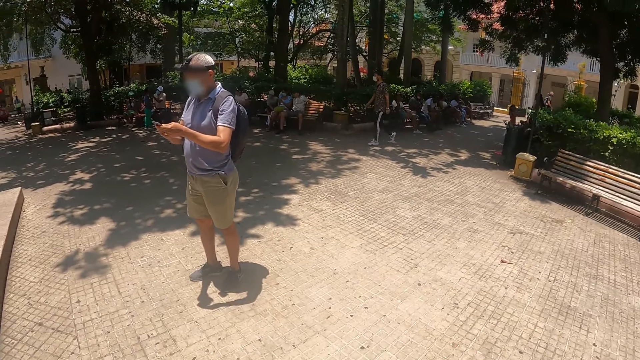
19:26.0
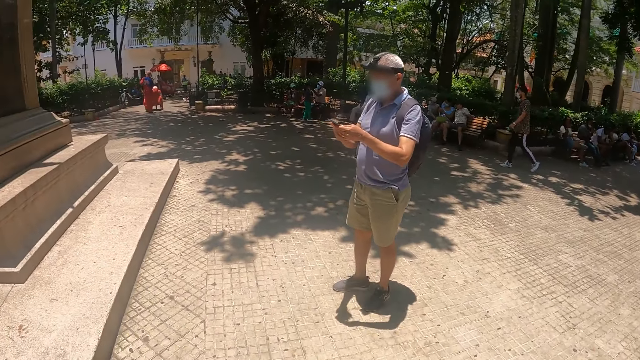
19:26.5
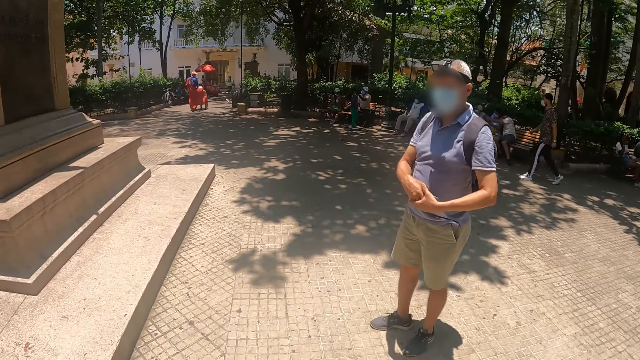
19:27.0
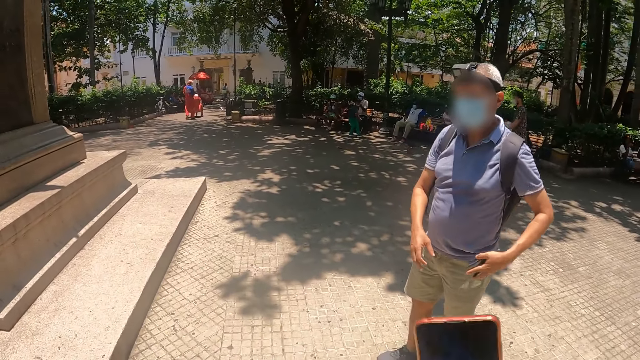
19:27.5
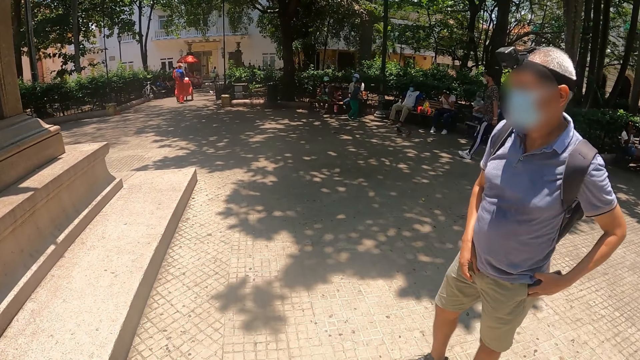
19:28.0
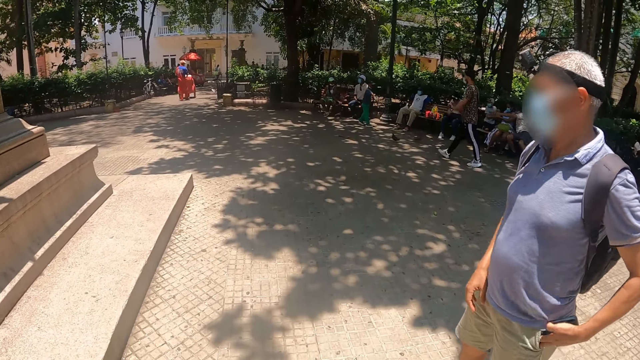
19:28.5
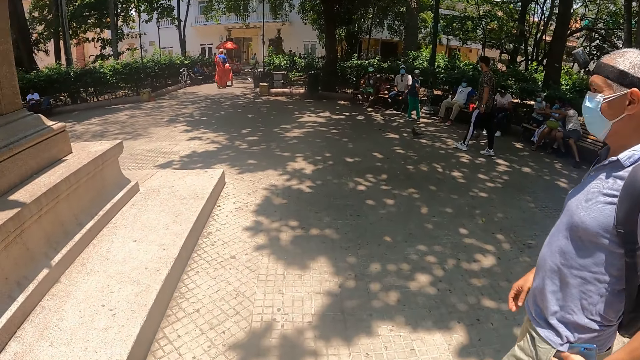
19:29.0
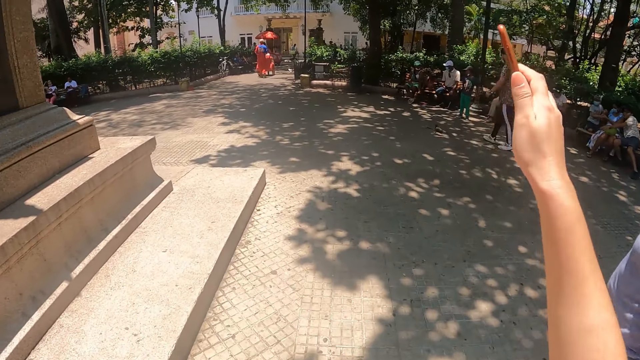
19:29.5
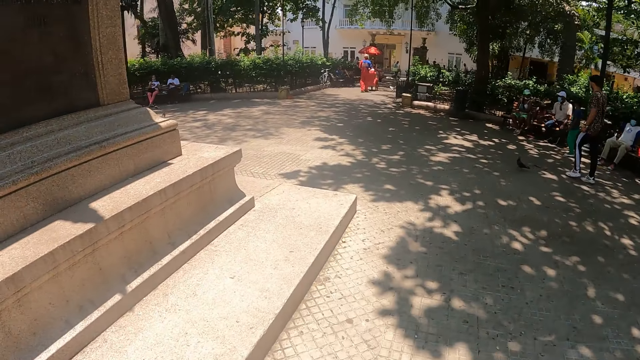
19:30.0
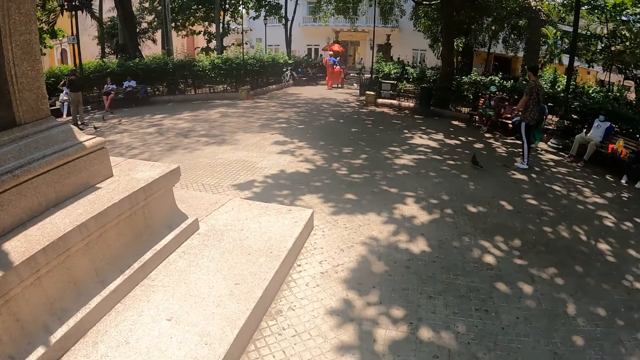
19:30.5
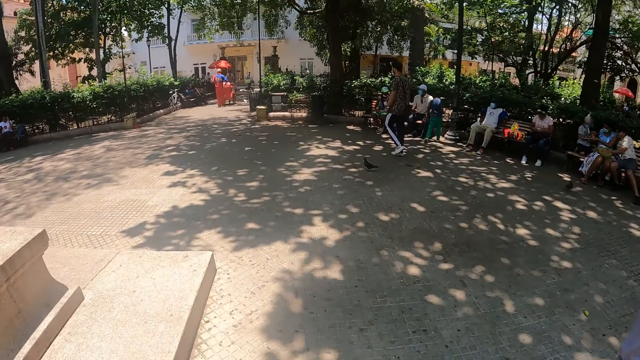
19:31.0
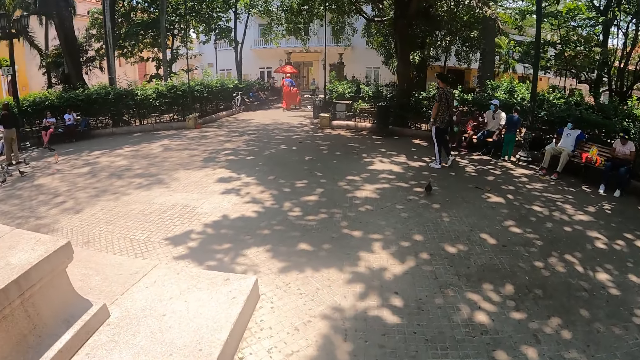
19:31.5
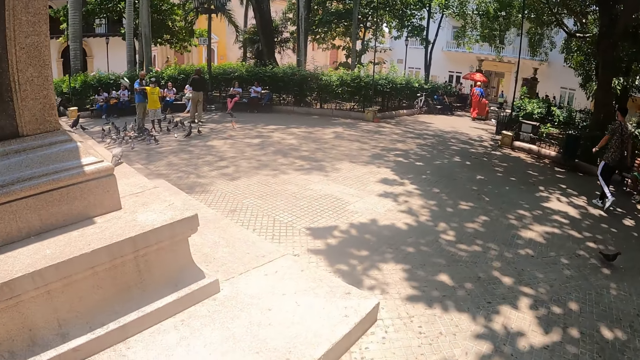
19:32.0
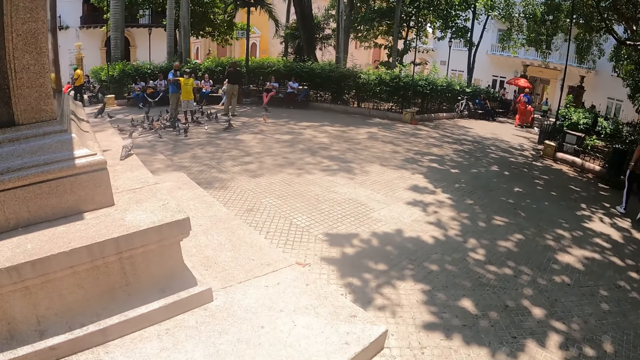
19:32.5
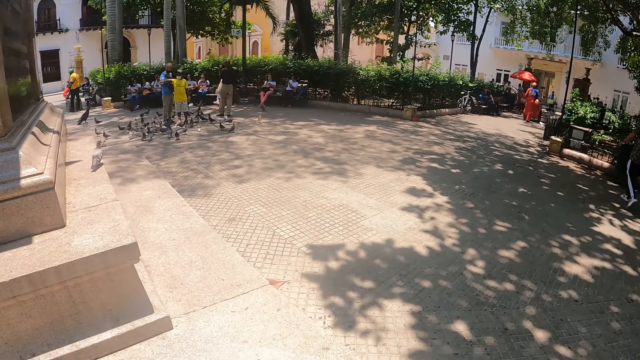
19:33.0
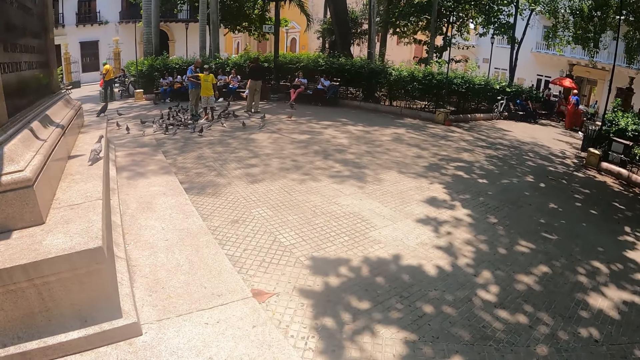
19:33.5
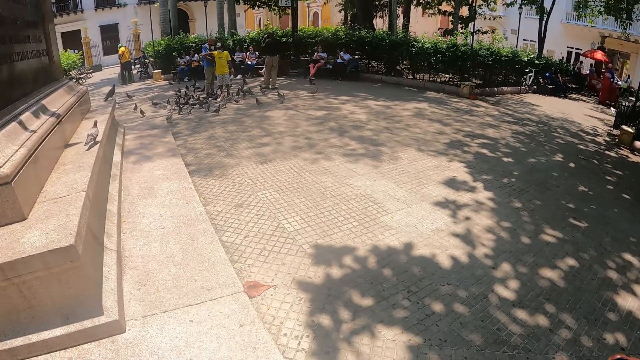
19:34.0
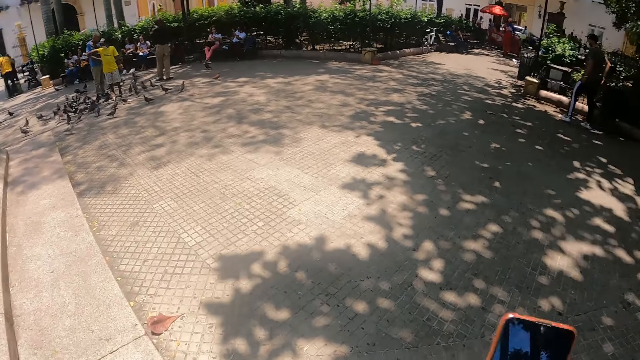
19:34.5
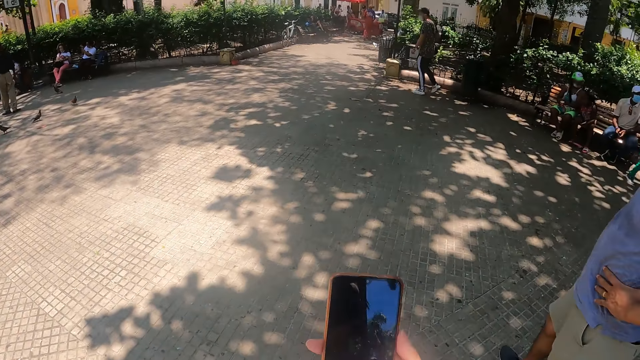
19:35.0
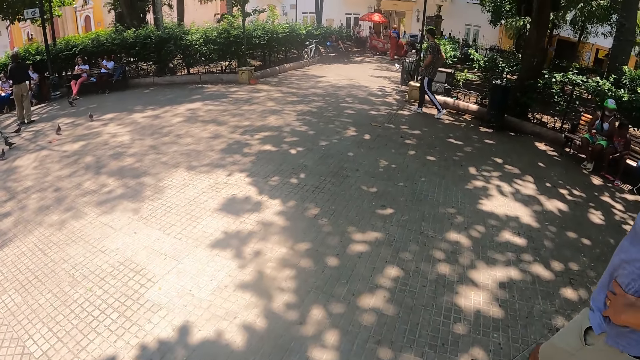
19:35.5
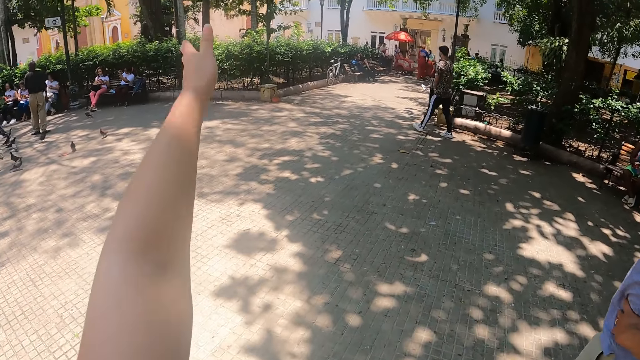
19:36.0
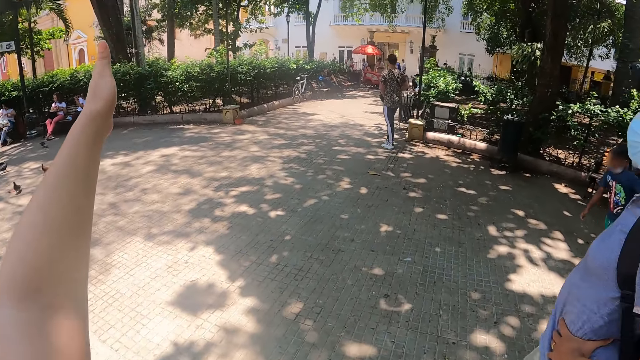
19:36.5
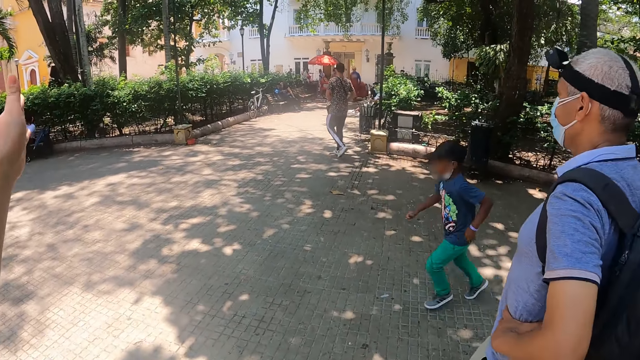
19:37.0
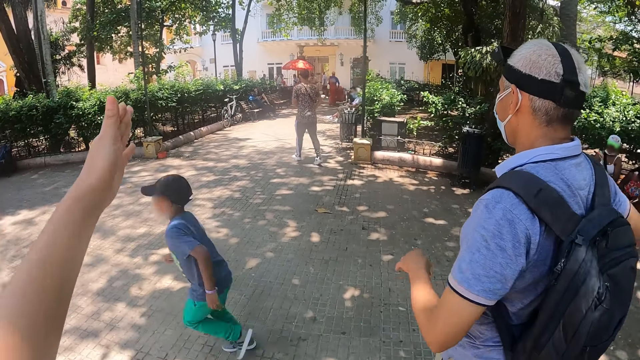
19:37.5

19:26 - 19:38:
The man uses the phone and returns the phone in the pocket. The camera wearer points around. They hold a phone with the left hand. They move around. They use the phone. They dial a number. They point around.

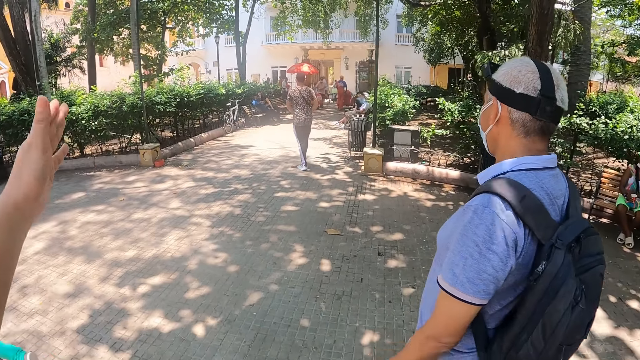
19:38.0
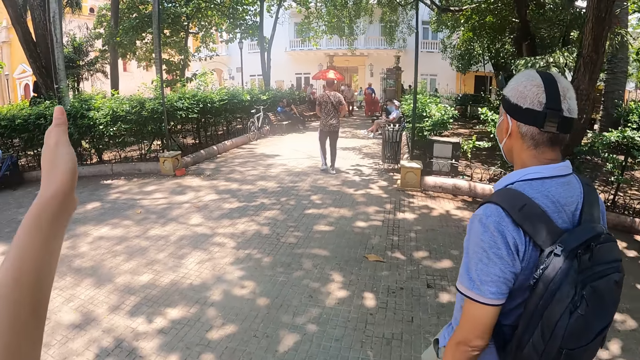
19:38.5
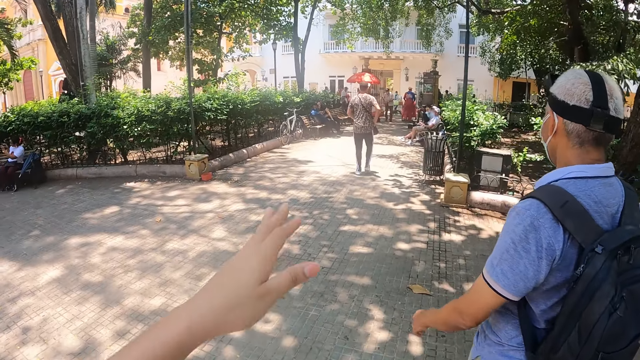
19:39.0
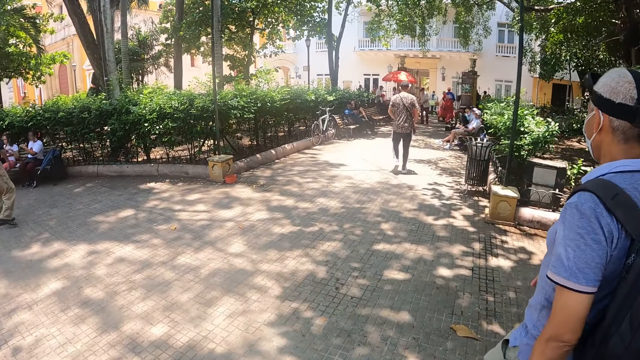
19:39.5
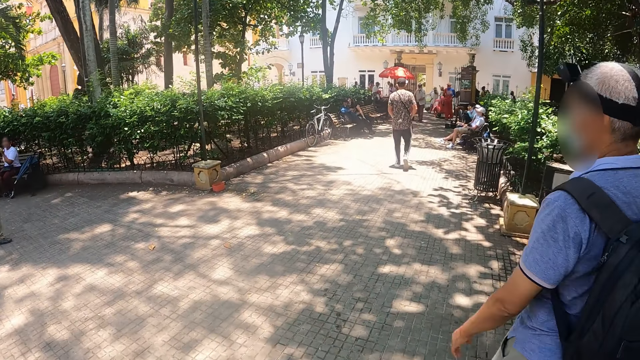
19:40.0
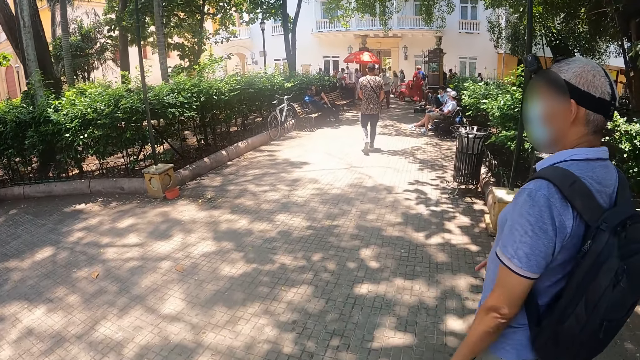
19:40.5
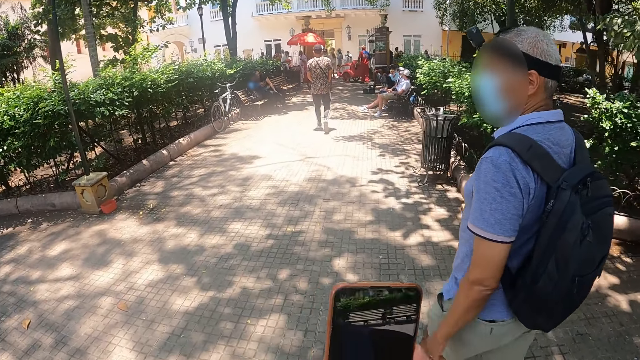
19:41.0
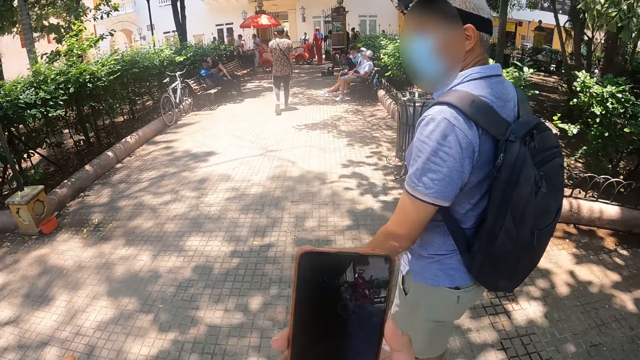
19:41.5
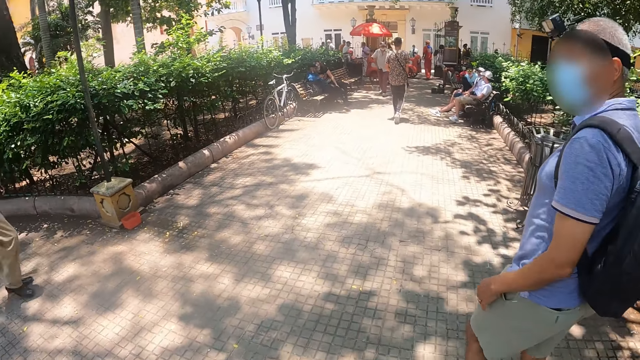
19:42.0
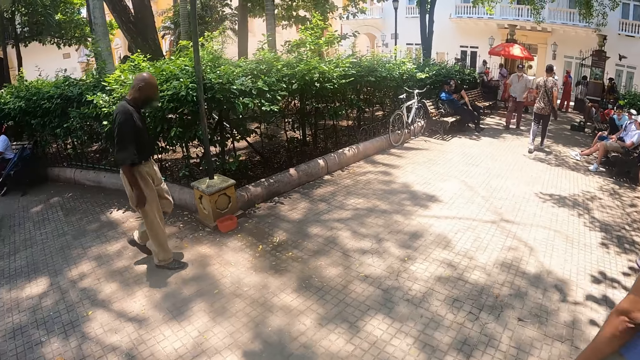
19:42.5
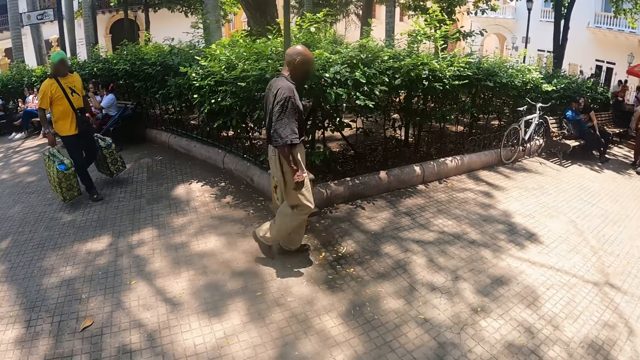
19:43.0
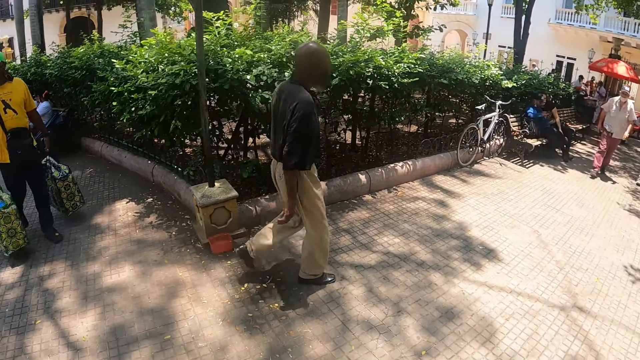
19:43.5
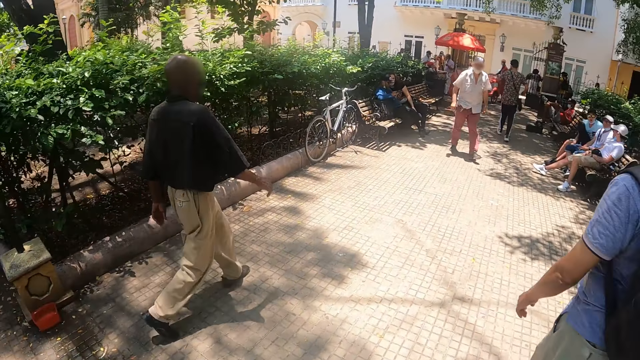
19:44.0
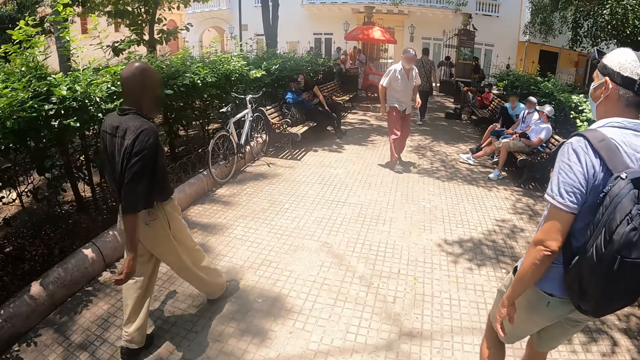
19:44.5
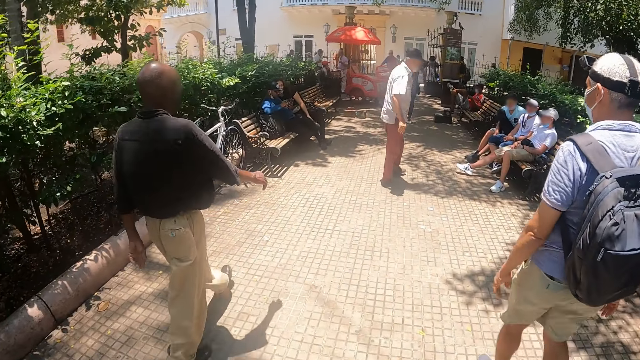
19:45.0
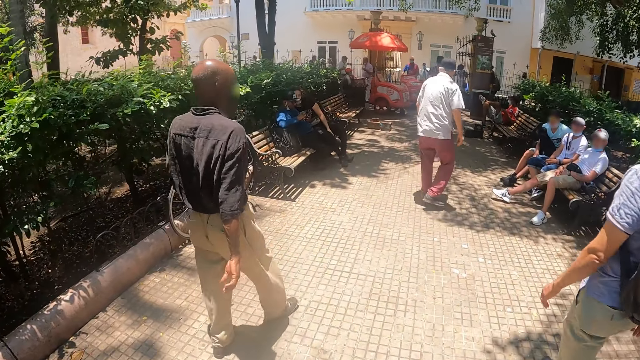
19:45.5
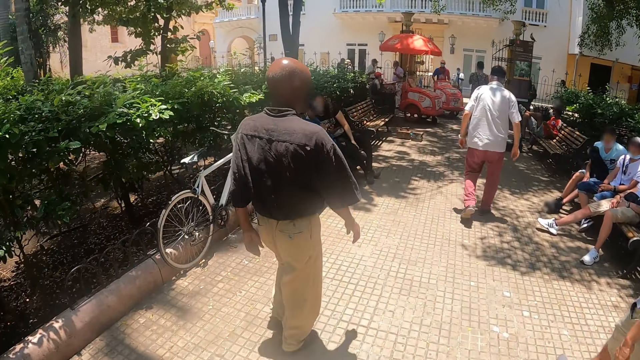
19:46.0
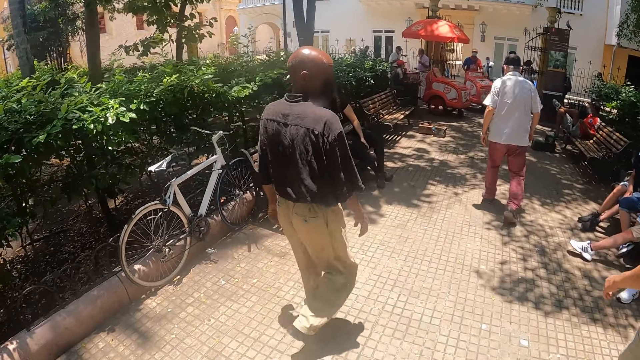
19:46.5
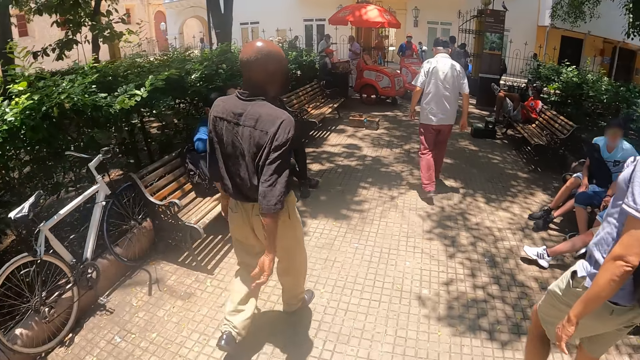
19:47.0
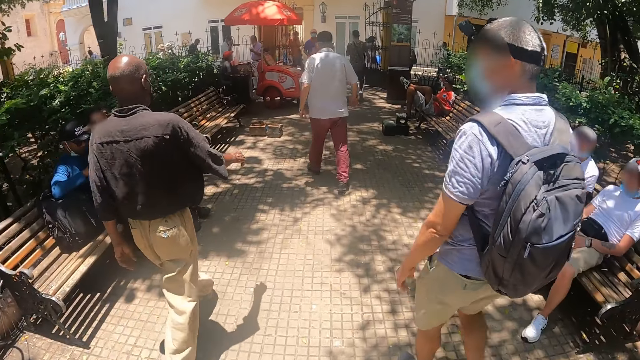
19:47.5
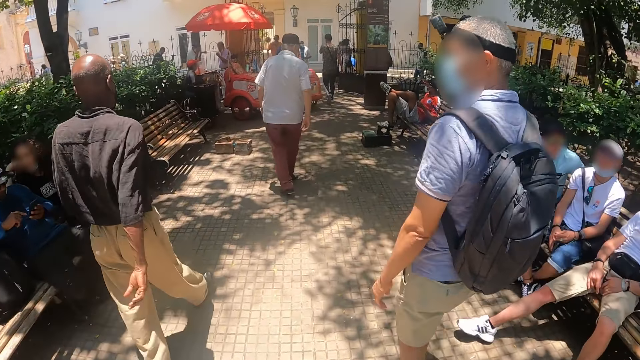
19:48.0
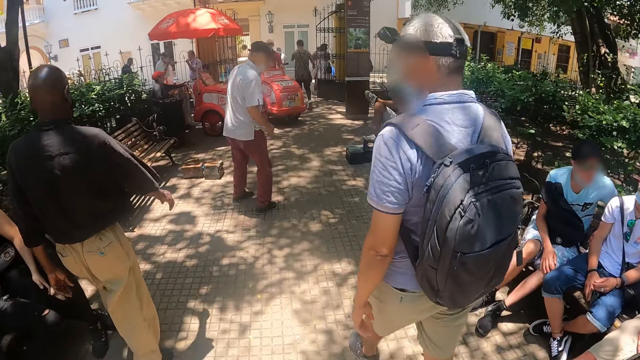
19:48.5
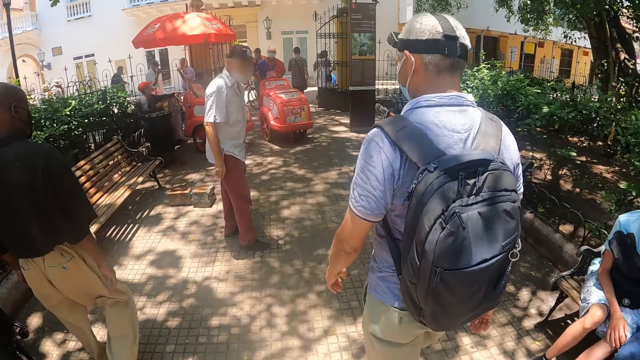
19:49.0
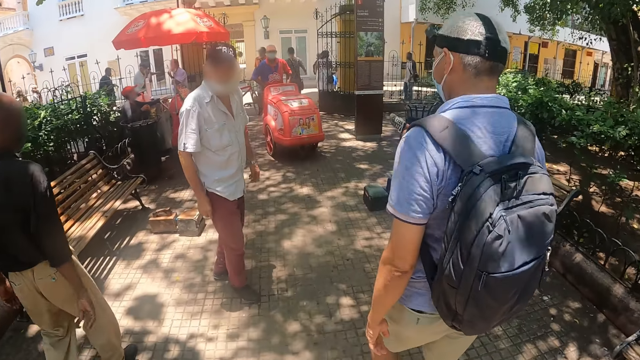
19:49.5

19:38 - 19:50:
The camera wearer walks around. They use the phone. They look around. They walk on the road.
